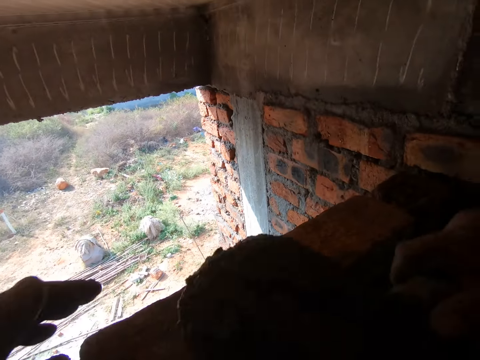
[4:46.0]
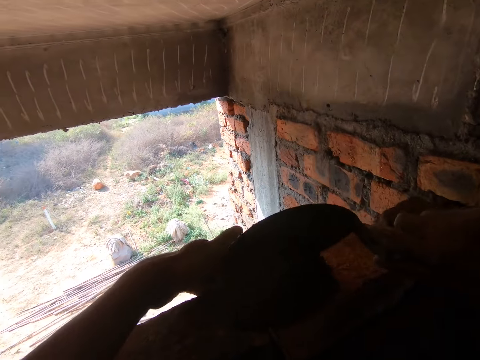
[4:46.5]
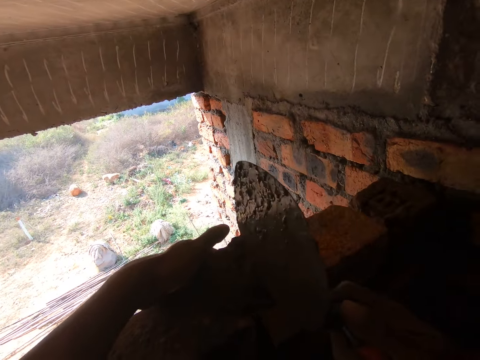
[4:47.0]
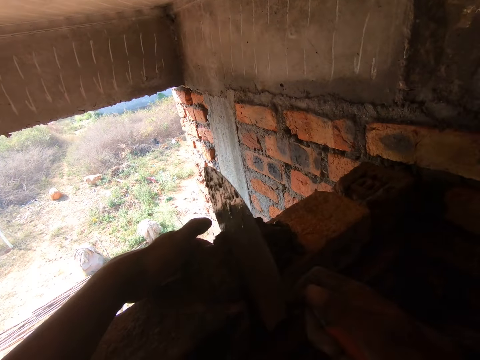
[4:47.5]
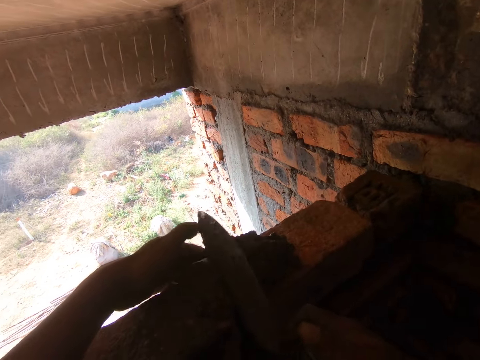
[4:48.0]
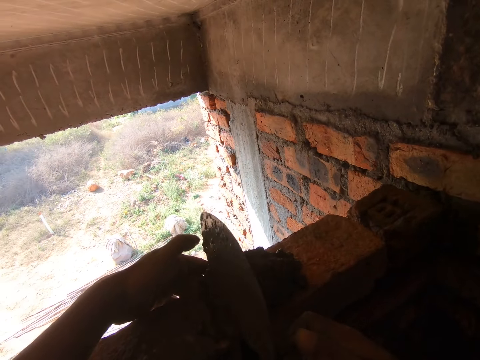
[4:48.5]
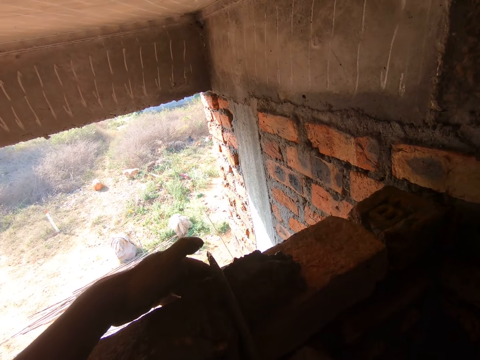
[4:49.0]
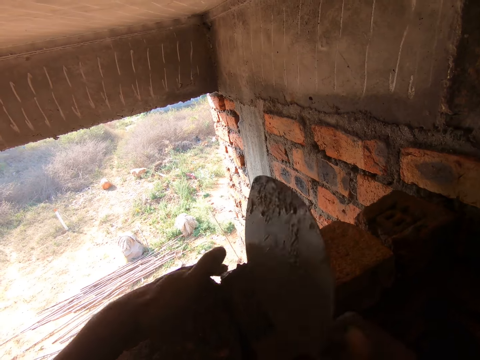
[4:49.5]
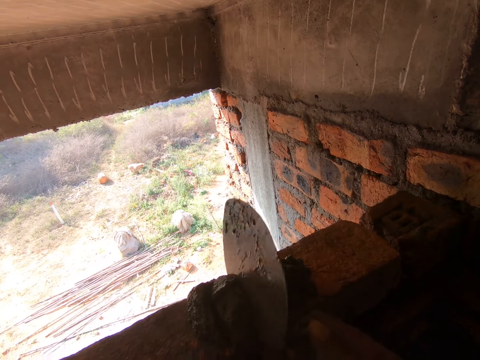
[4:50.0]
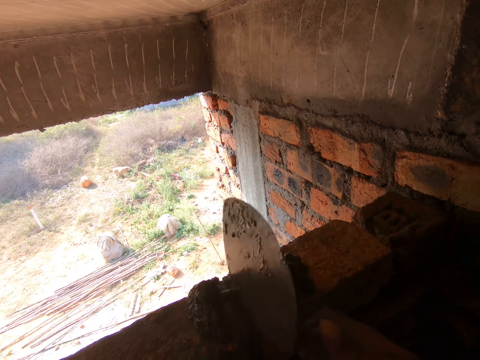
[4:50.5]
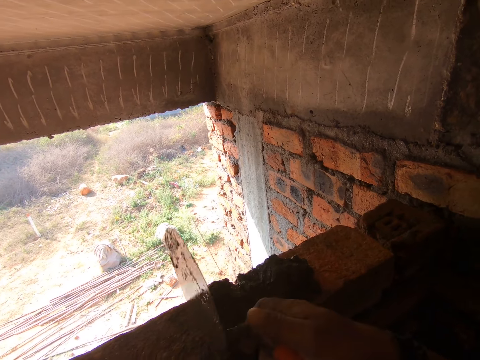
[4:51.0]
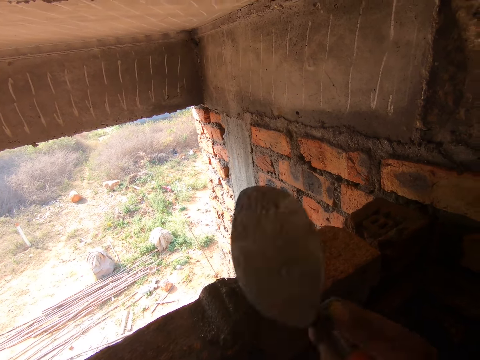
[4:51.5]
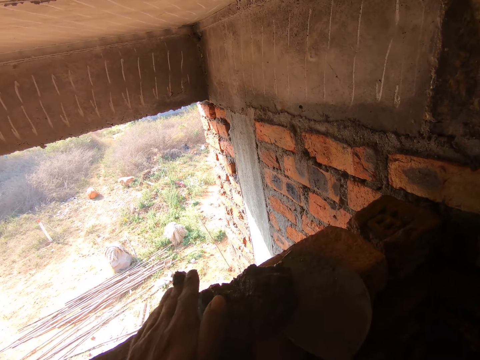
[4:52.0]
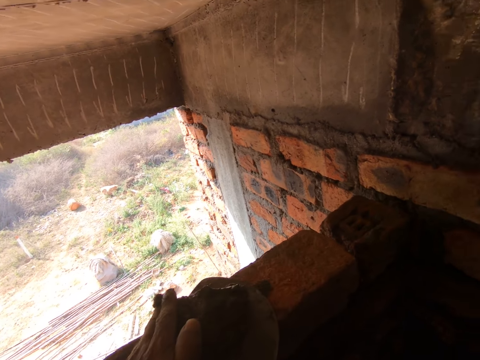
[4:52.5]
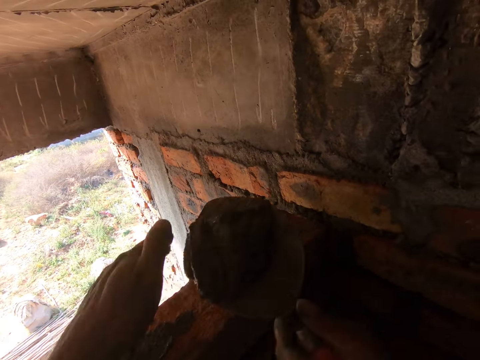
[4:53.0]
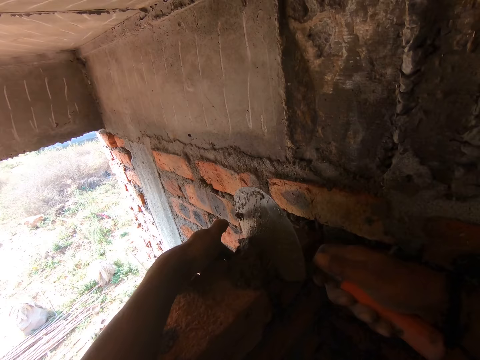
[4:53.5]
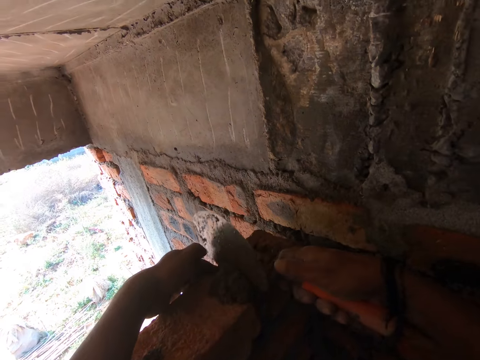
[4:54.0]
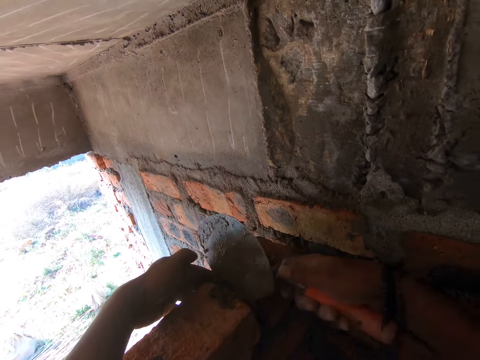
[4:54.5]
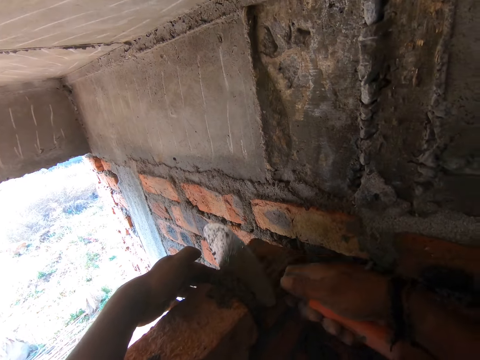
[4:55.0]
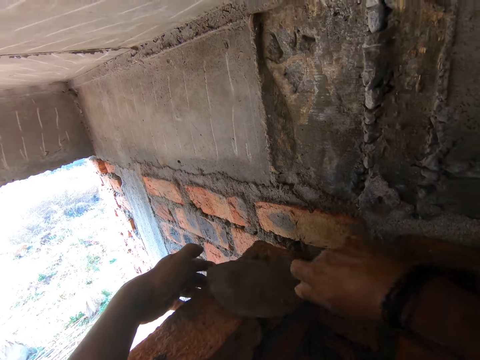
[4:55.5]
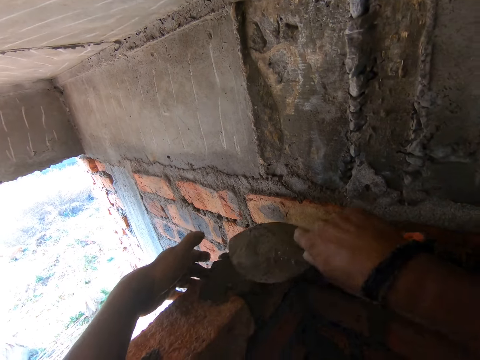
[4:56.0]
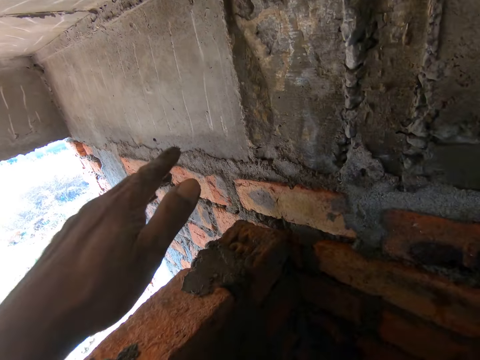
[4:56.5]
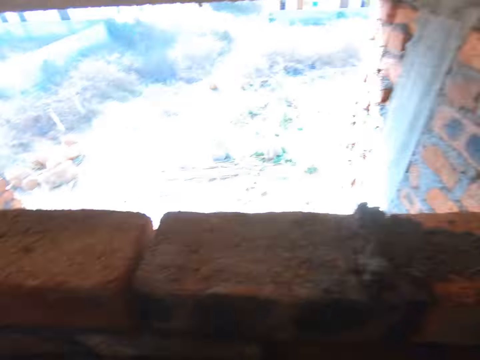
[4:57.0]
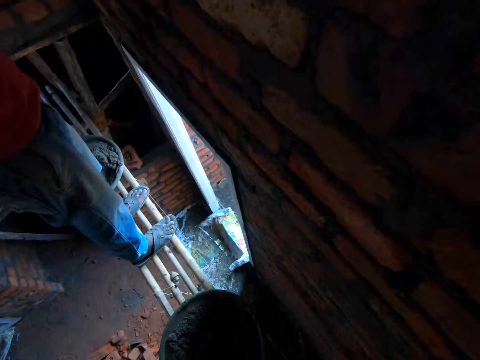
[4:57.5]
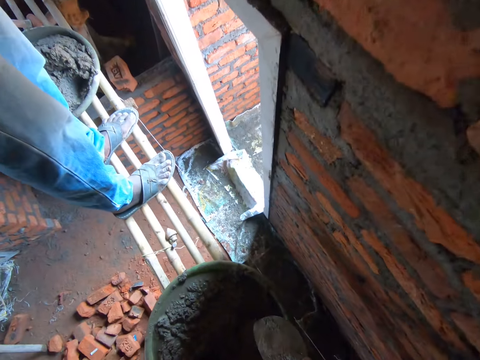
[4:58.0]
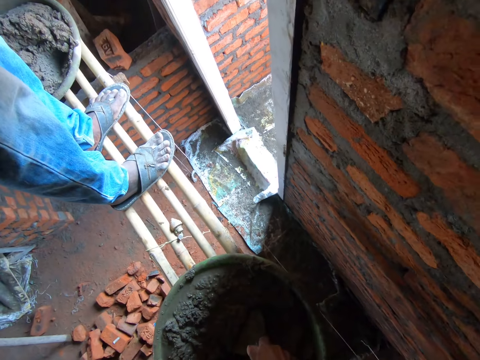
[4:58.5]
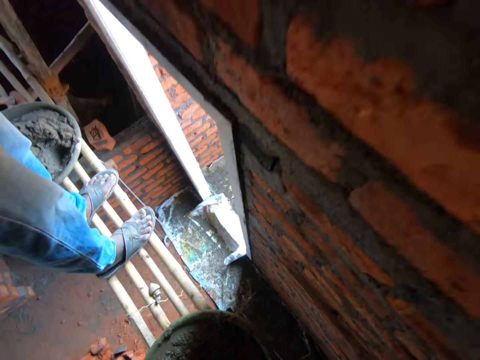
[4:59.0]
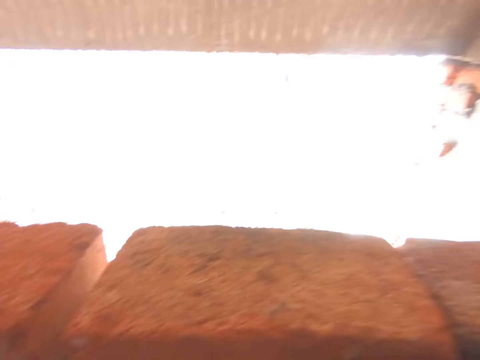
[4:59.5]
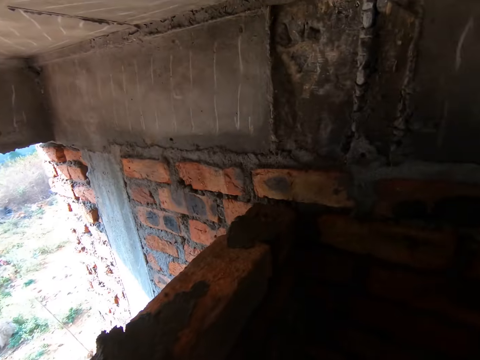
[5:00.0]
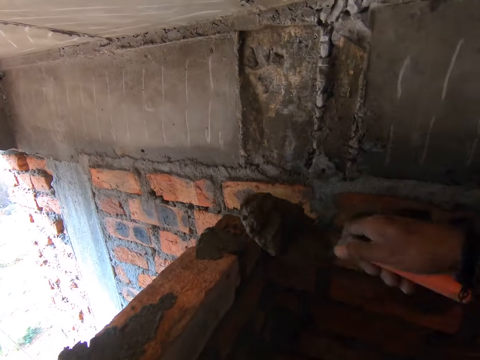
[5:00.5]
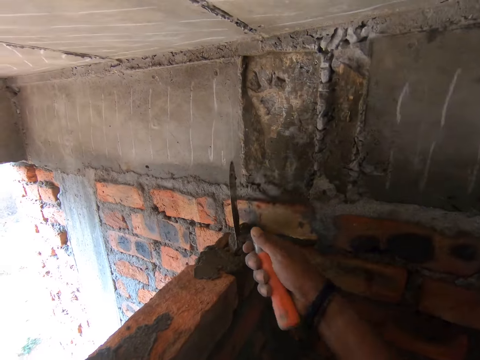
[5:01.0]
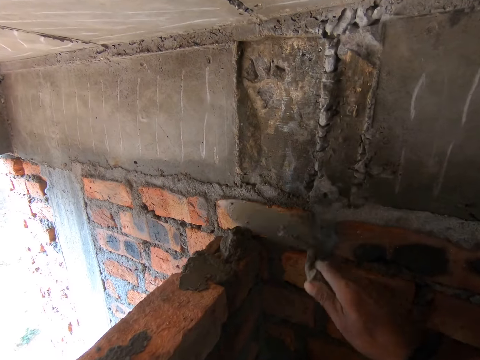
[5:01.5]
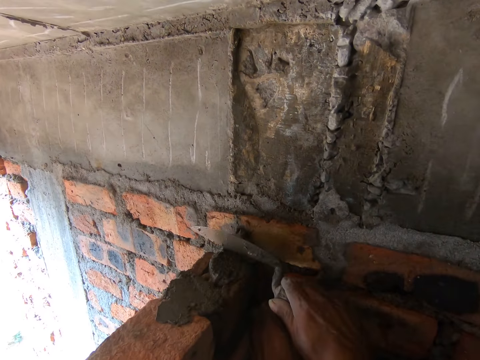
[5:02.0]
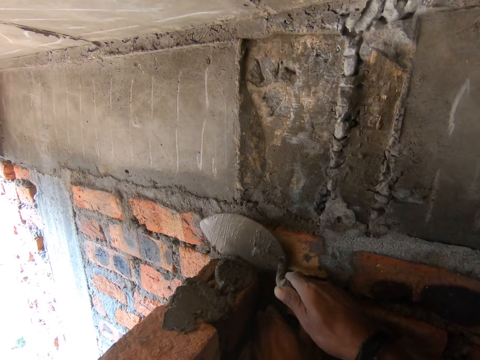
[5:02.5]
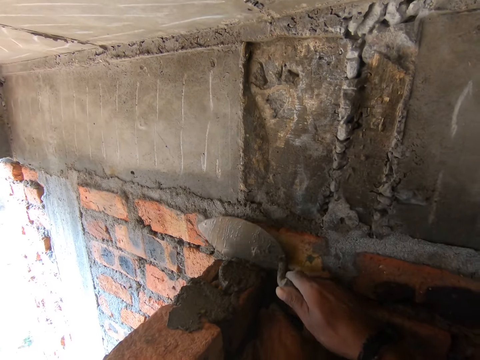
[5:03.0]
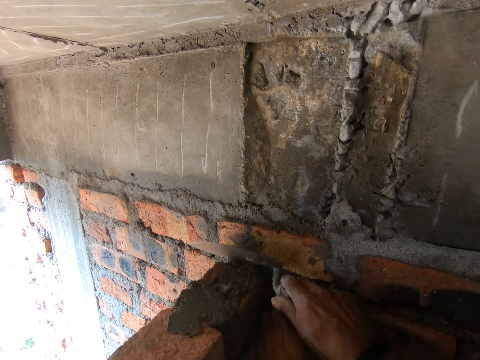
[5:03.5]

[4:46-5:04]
The camera wearer pours mortar on the block using a trowel. They construct the wall. They insert the mortar in the blocks using the trowel. They scoop the mortar from the block. They insert the mortar in the blocks using the trowel. They scoop the mortar using the trowel. They construct the wall.

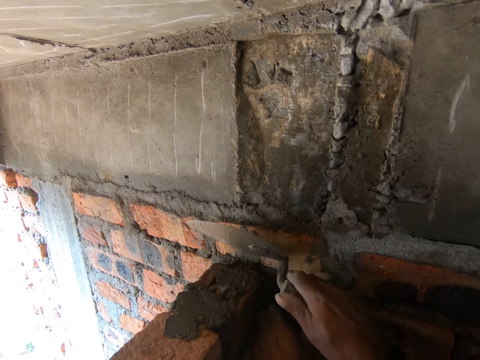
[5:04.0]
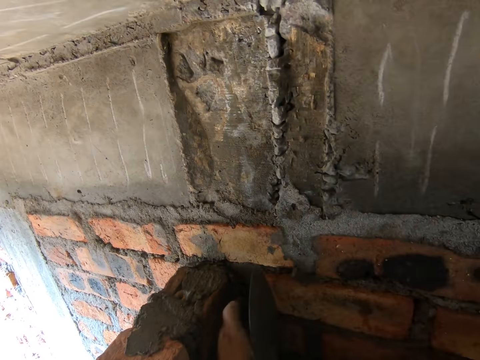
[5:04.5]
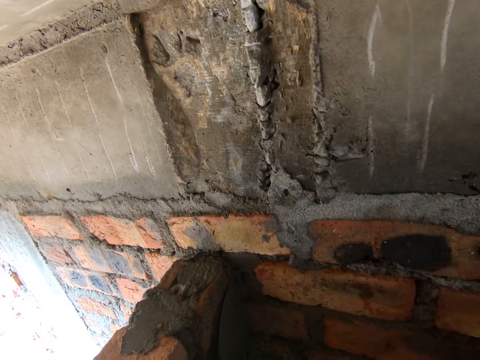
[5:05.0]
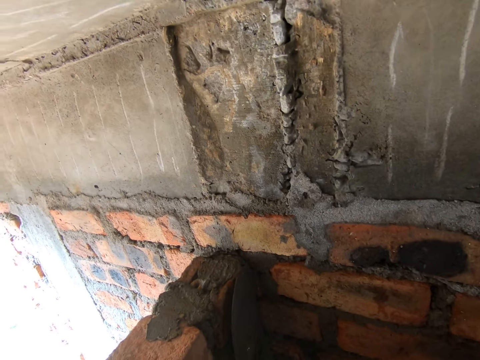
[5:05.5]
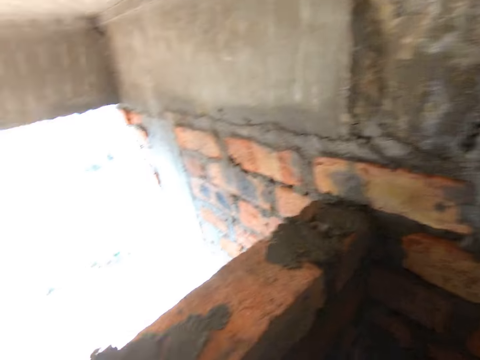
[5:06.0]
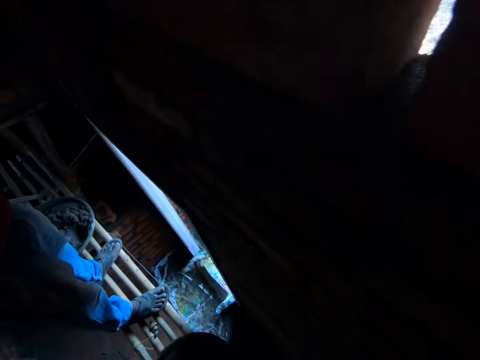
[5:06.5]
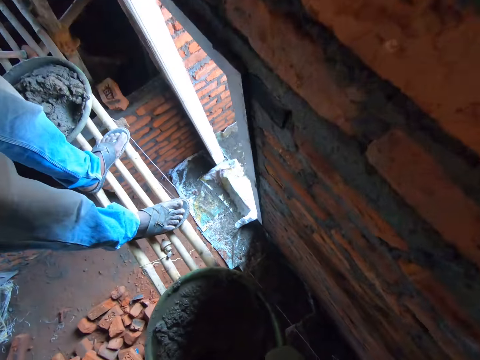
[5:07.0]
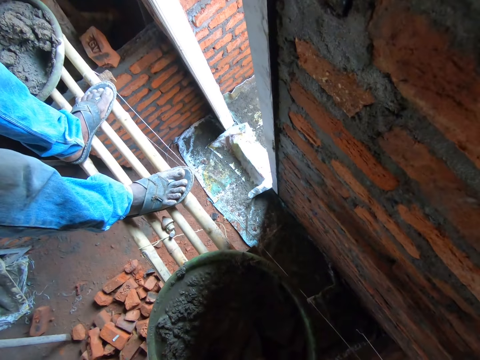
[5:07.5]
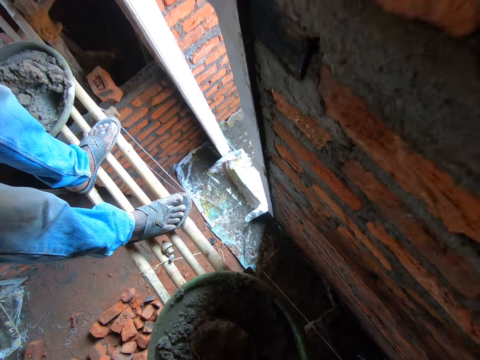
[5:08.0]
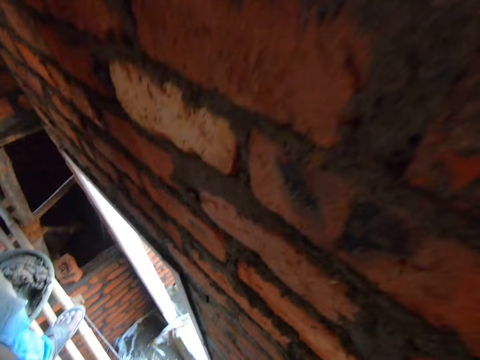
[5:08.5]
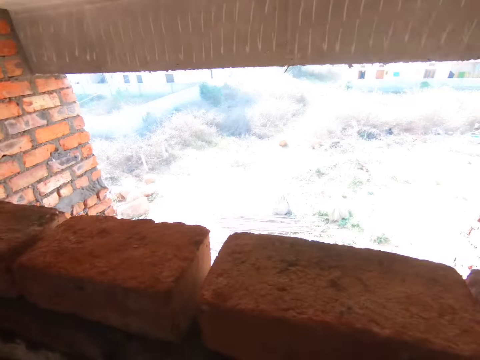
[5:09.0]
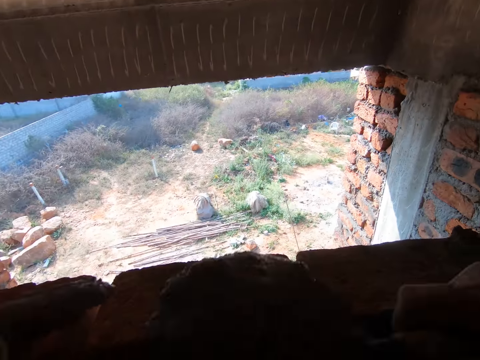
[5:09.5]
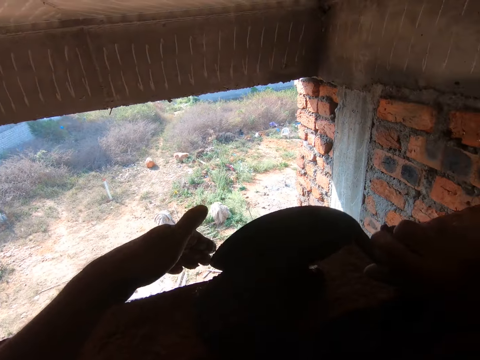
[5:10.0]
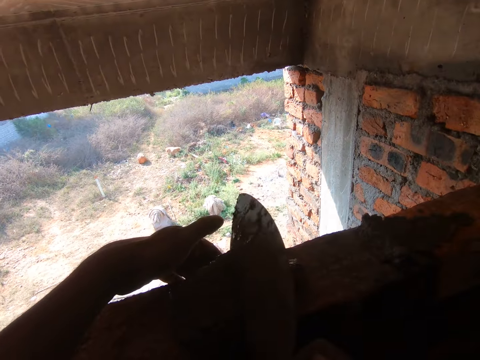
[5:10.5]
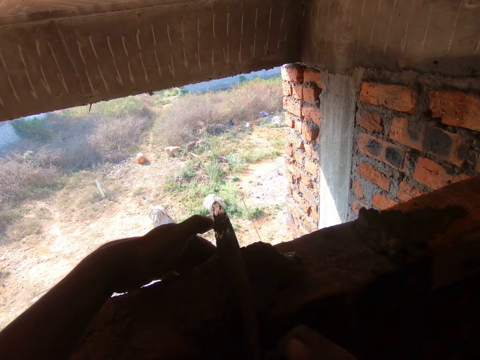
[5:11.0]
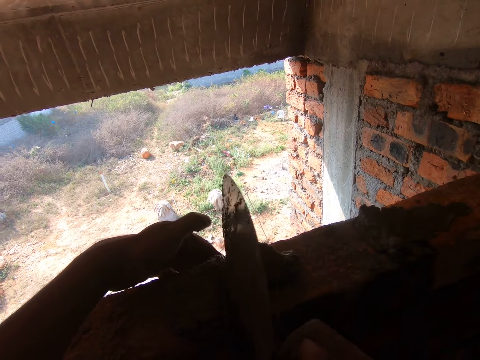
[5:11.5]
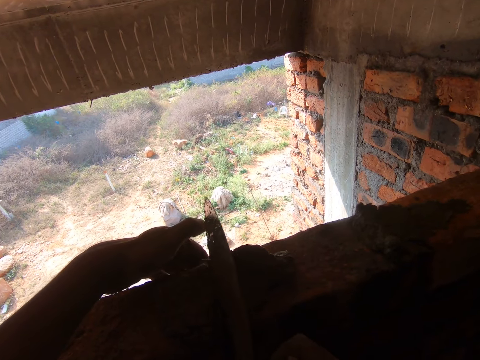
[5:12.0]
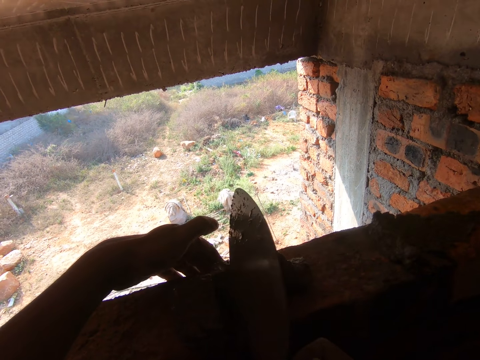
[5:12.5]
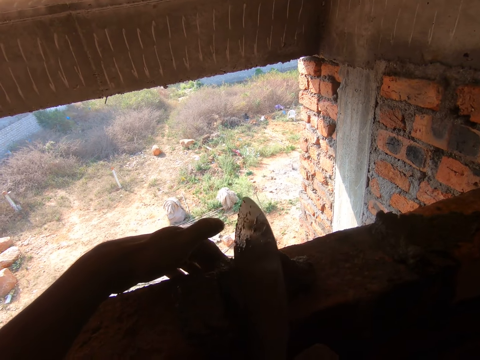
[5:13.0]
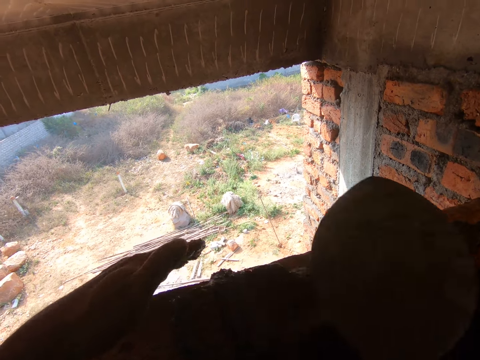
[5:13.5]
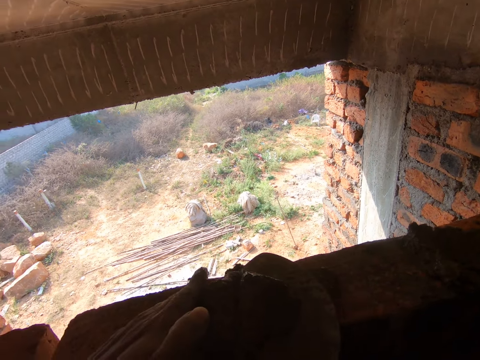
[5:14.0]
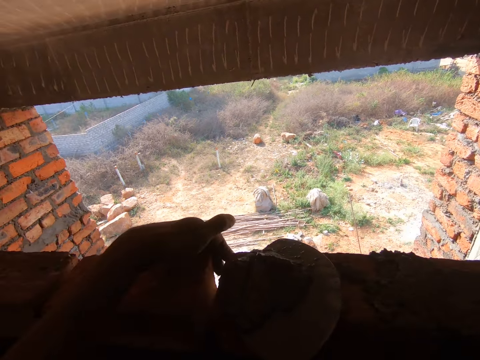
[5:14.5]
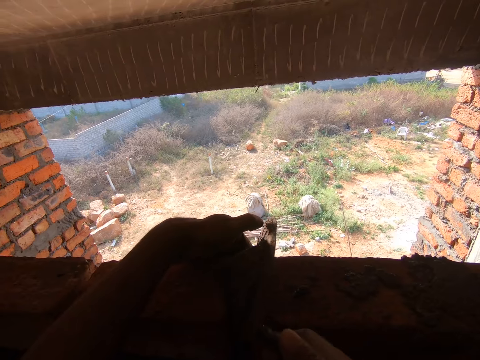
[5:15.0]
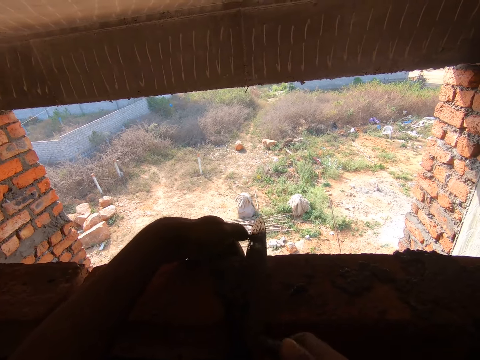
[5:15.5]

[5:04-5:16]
The camera wearer scoops mortar using a trowel. They pour the mortar on the blocks. They construct the wall. They scoop the mortar using the trowel. They put the mortar on the block.
